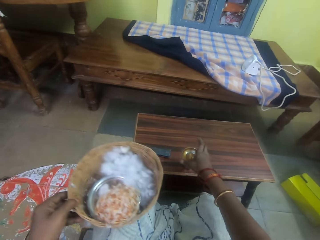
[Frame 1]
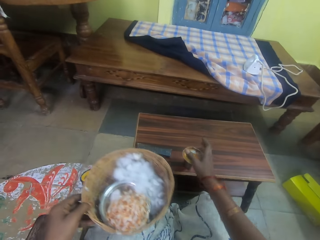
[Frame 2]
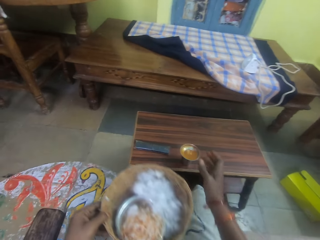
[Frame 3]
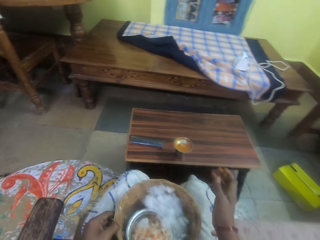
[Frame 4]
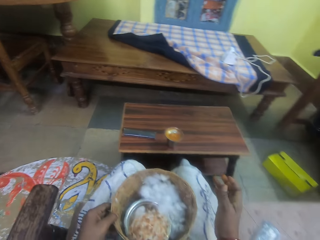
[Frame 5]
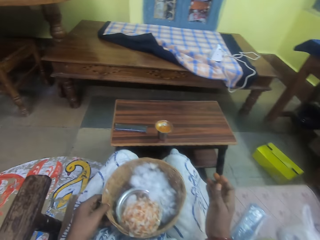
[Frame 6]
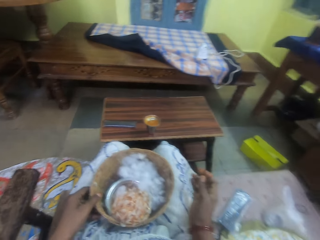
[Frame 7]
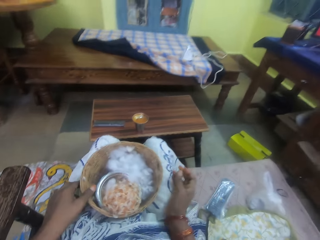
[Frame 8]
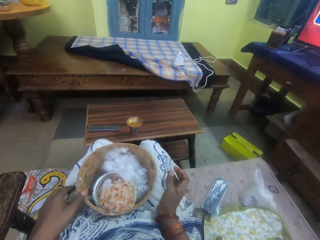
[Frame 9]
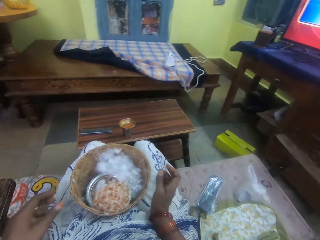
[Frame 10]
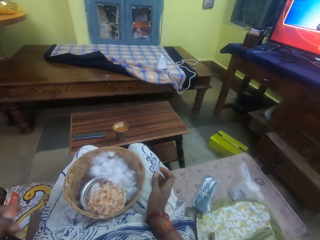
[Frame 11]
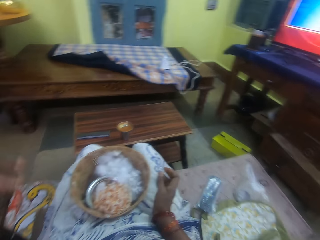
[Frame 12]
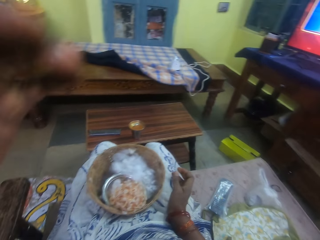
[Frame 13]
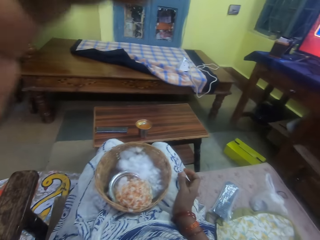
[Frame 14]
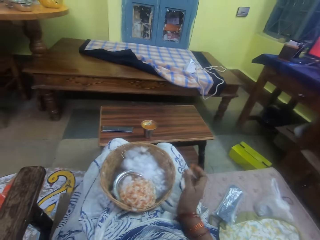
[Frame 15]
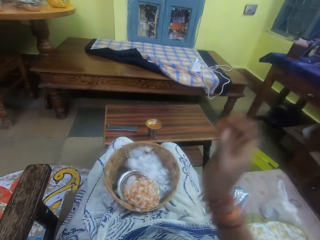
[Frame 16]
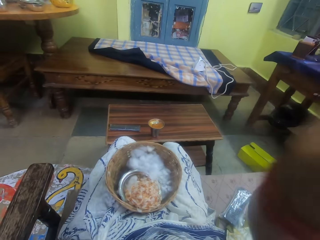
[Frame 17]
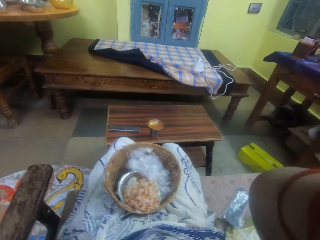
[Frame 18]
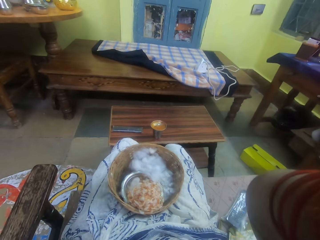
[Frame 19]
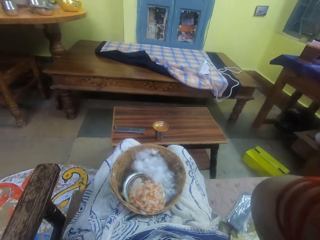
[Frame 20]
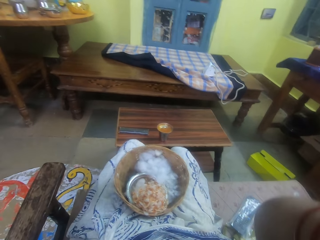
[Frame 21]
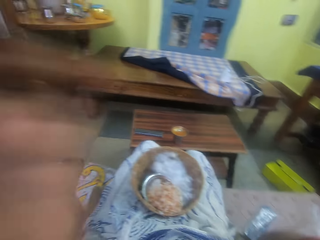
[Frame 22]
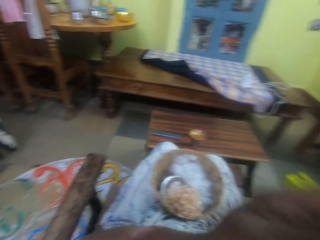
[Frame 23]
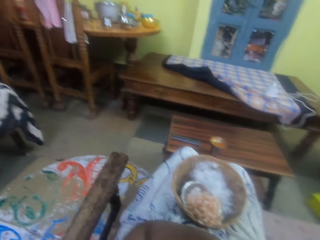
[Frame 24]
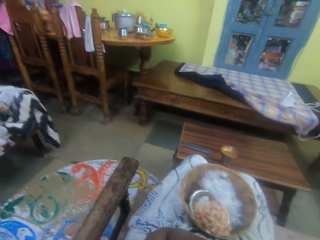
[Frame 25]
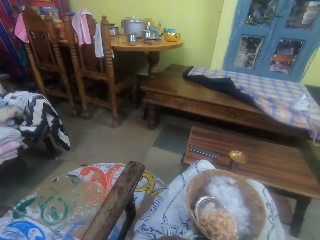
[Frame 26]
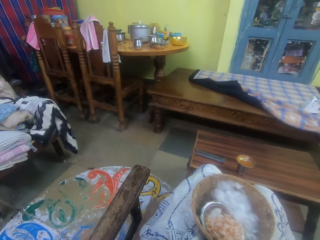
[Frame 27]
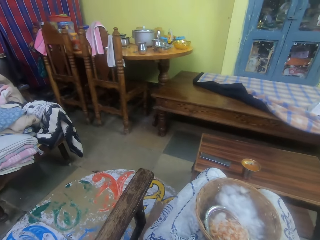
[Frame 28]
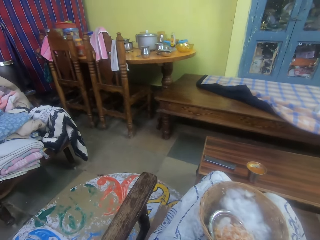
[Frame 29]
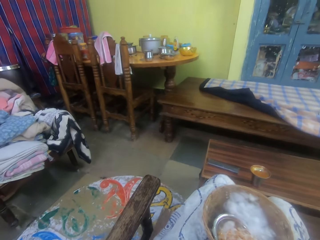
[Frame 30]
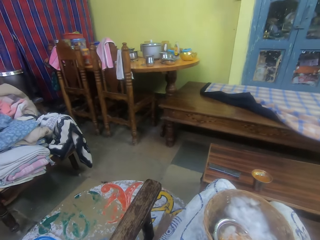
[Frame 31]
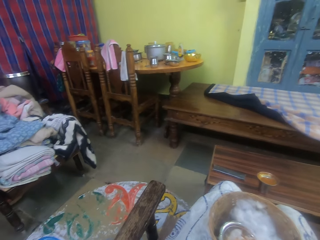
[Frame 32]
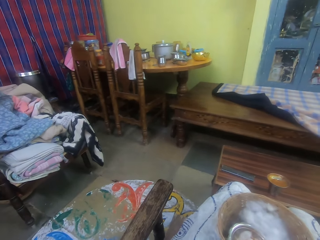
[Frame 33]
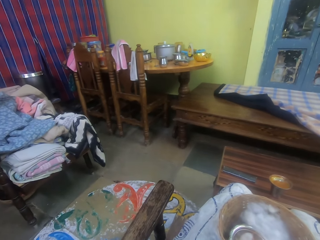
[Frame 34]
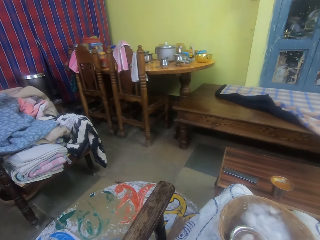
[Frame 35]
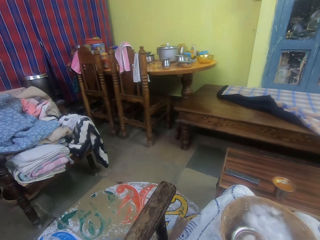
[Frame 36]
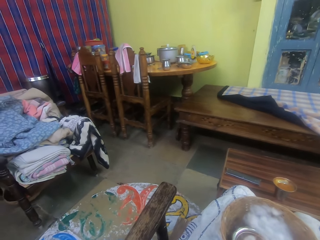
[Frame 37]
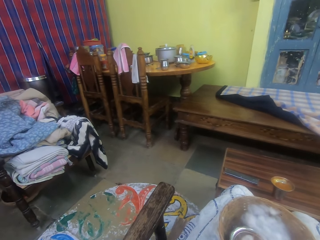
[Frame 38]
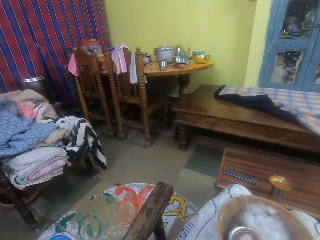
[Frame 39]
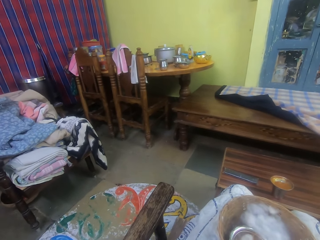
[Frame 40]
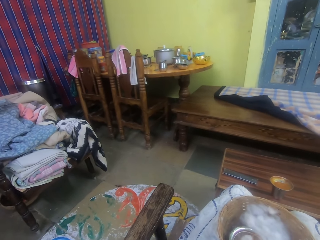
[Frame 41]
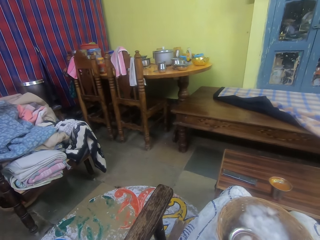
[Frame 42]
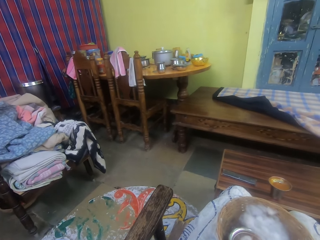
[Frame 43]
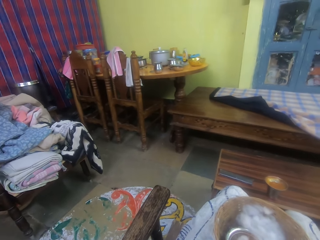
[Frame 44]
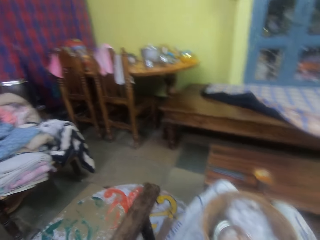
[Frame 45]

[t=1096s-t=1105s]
The camera wearer drops the oil container in her right hand on a container on a table. She drops the basket in her left hand on her lap. She adjusts her camera with both hands. She holds the camera on the head.
